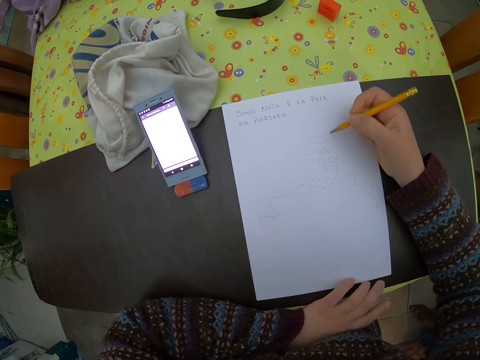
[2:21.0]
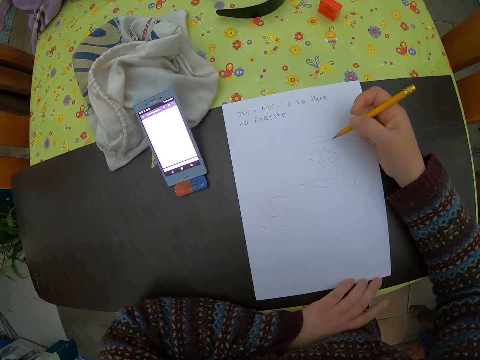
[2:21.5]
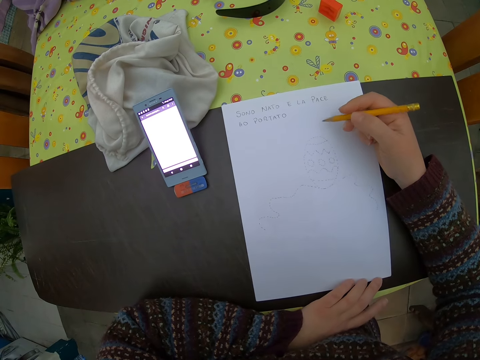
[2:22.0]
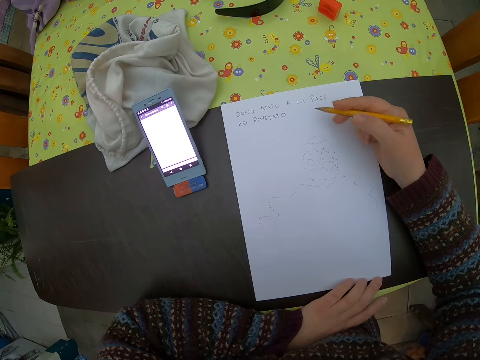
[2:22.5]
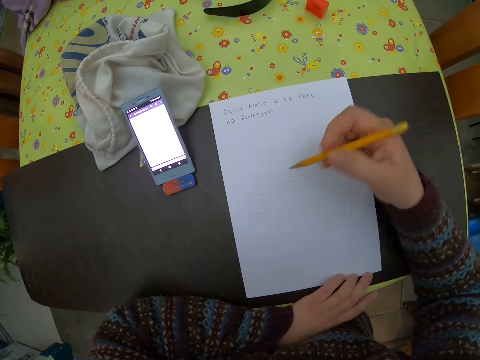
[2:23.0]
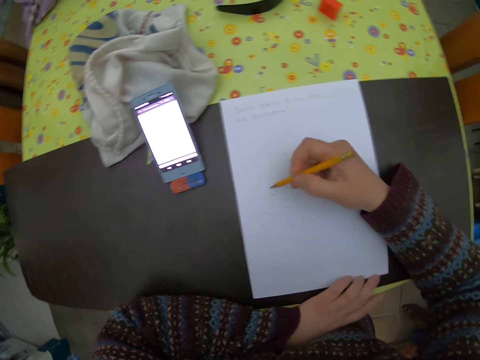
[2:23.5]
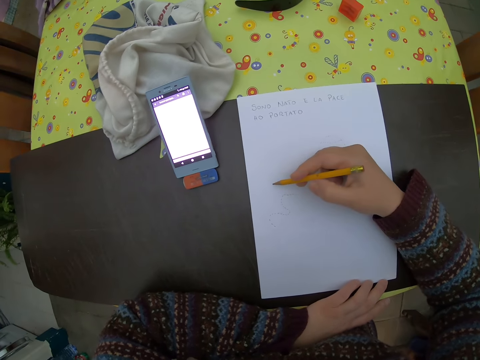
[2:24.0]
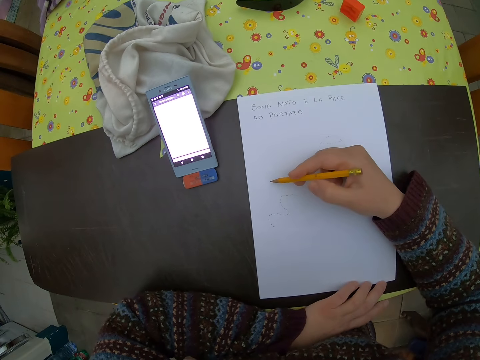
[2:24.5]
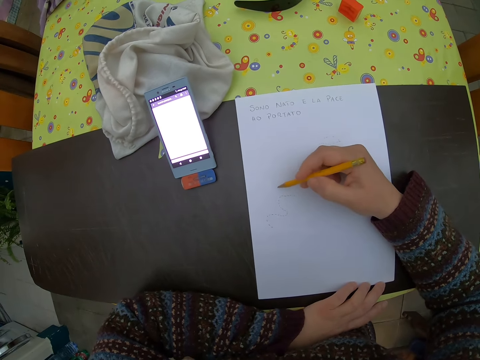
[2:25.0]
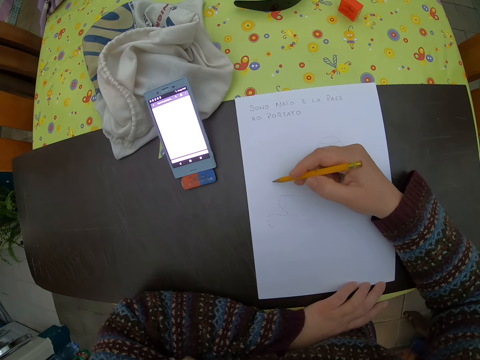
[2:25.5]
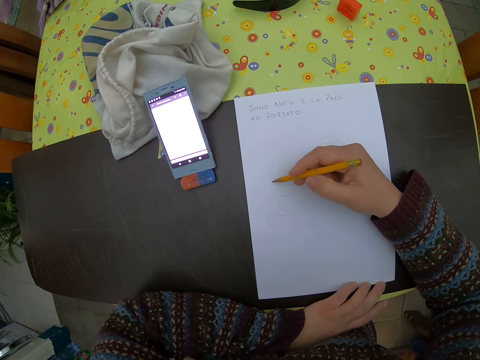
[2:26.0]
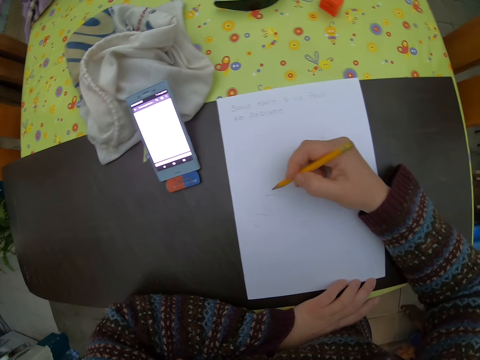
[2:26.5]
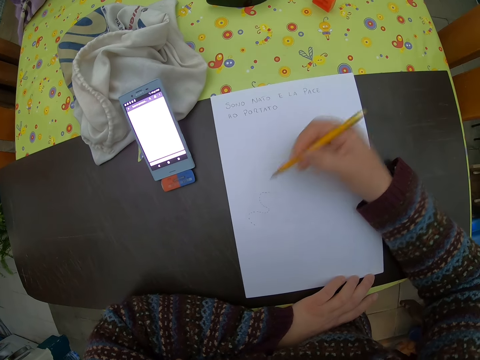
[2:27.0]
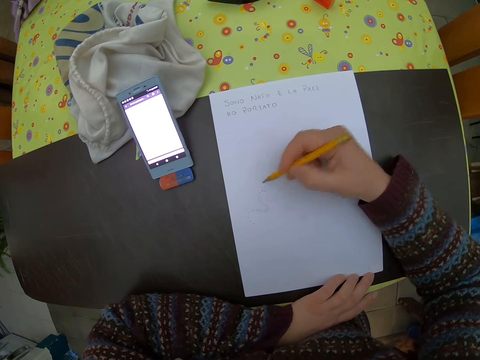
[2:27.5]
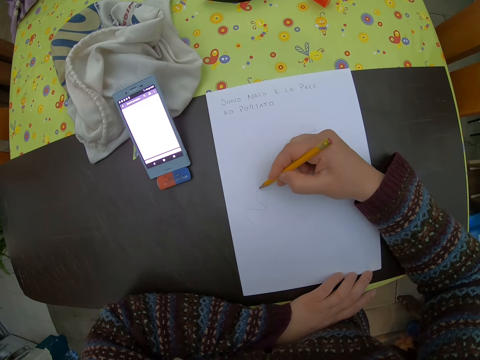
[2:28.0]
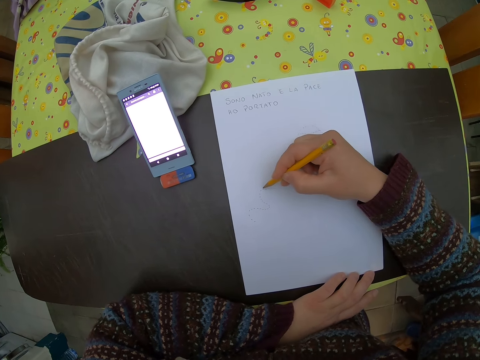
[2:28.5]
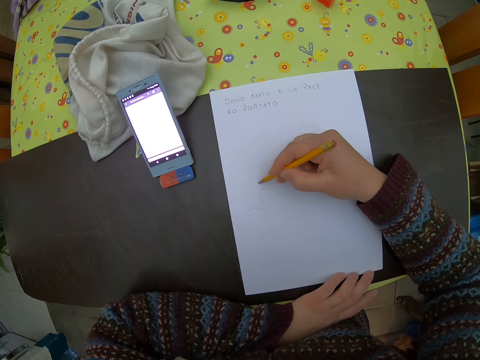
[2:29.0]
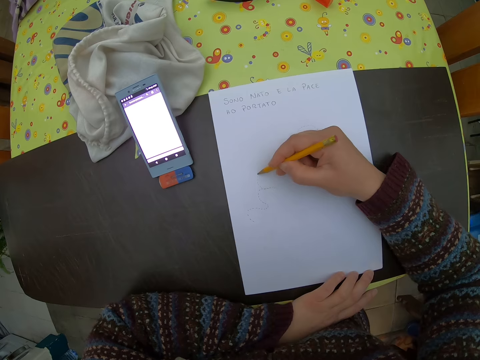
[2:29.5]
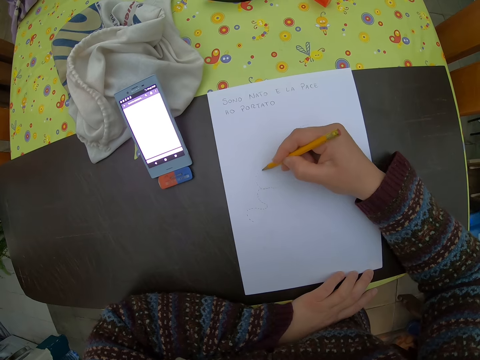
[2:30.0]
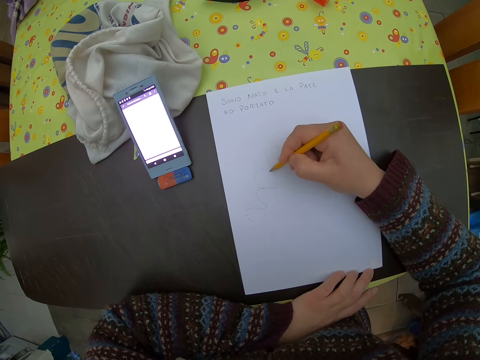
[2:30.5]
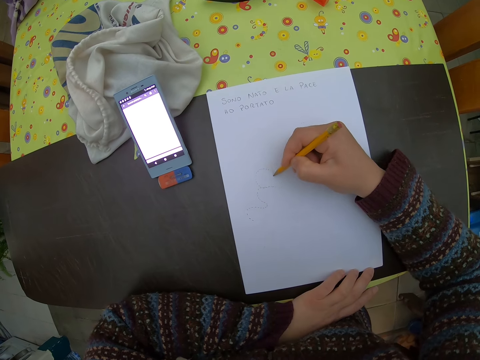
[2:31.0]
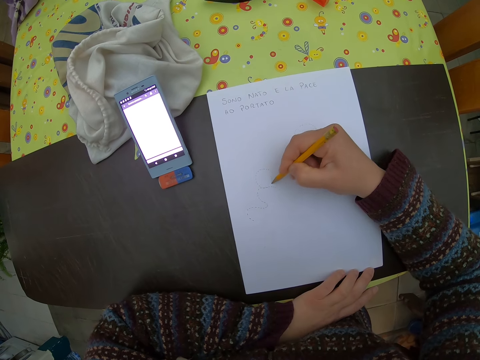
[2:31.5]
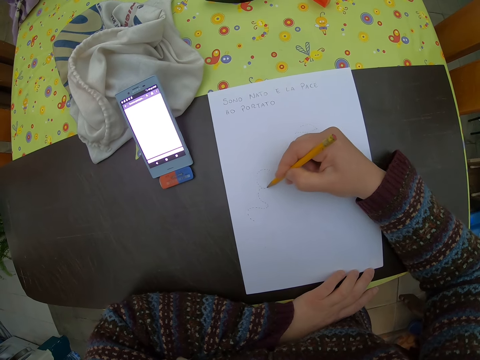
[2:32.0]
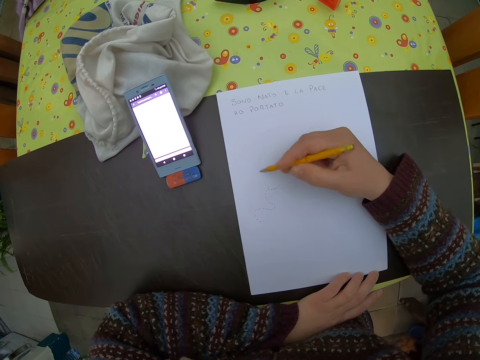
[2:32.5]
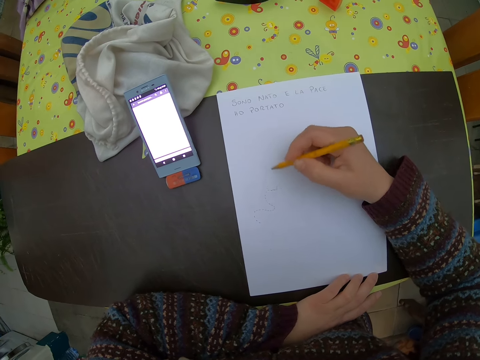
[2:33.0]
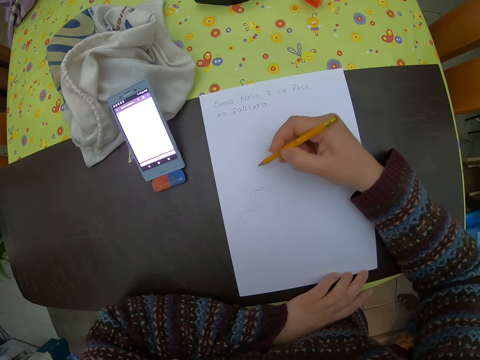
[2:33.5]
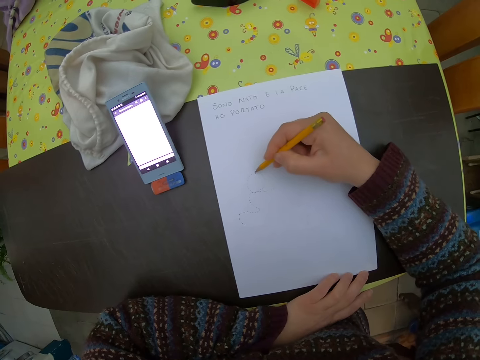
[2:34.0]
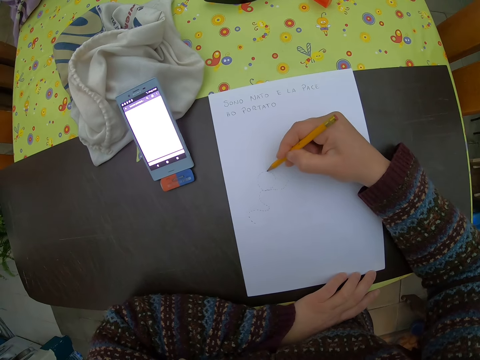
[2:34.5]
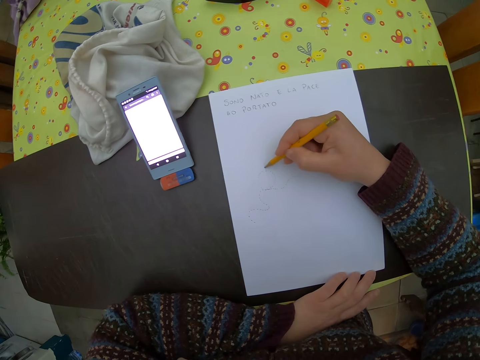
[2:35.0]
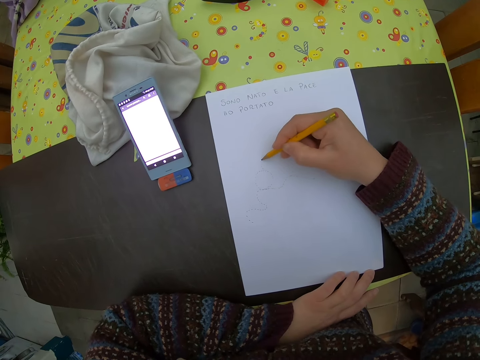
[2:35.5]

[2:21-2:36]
The camera wearer moves the hand. They draw on the drawing paper.

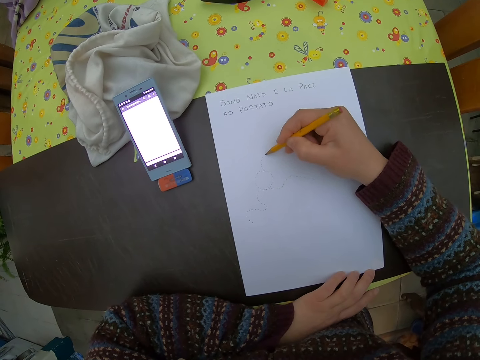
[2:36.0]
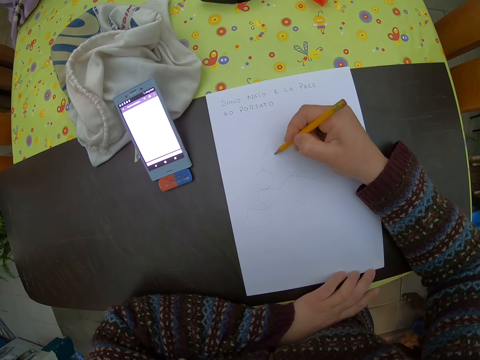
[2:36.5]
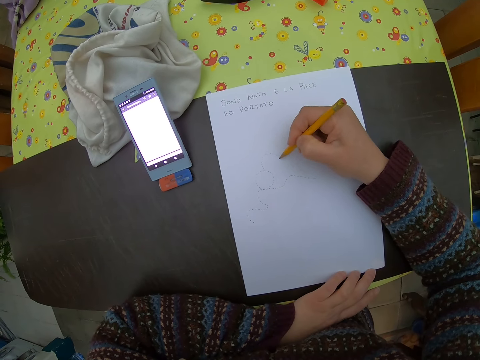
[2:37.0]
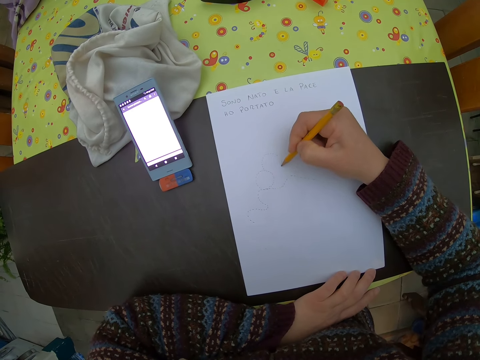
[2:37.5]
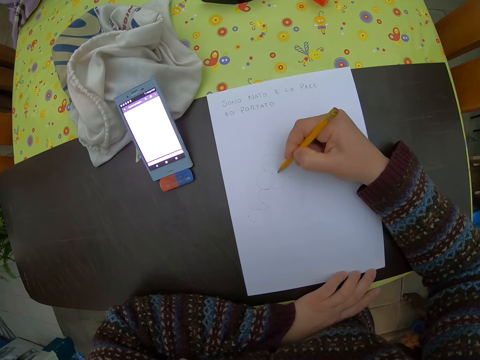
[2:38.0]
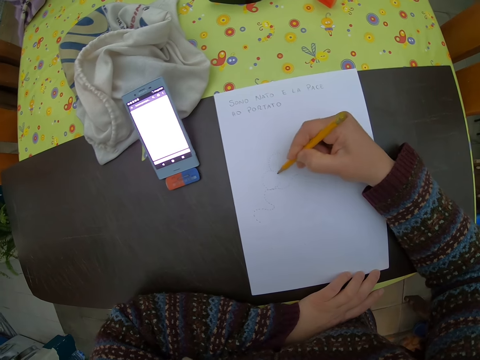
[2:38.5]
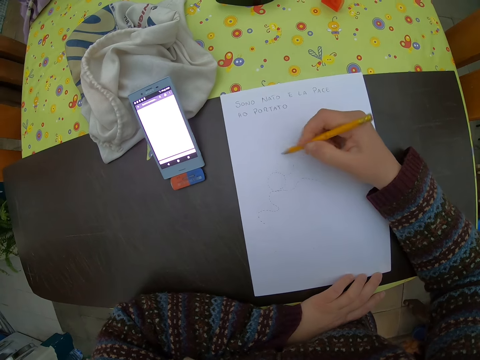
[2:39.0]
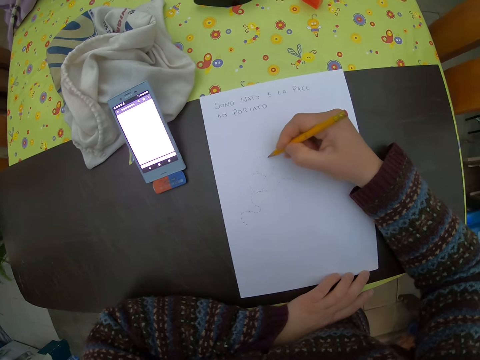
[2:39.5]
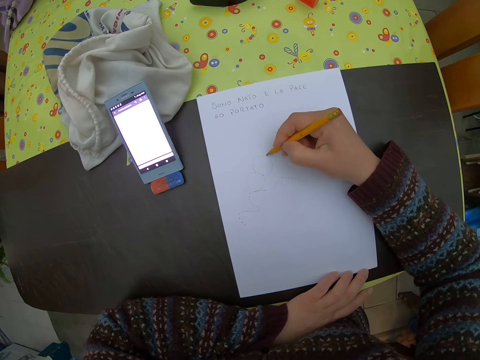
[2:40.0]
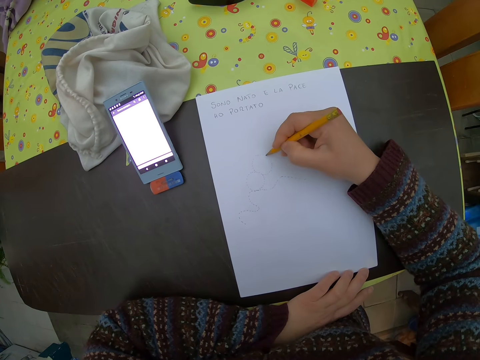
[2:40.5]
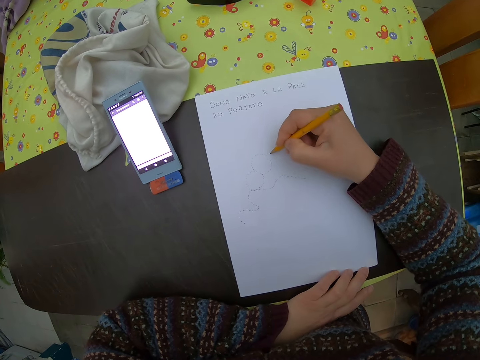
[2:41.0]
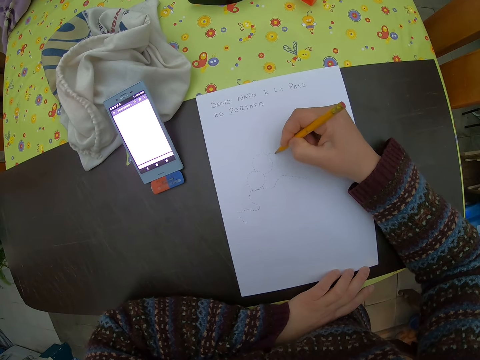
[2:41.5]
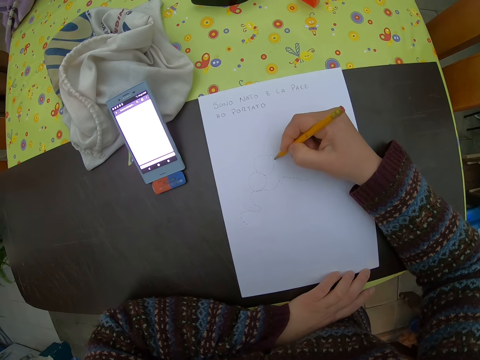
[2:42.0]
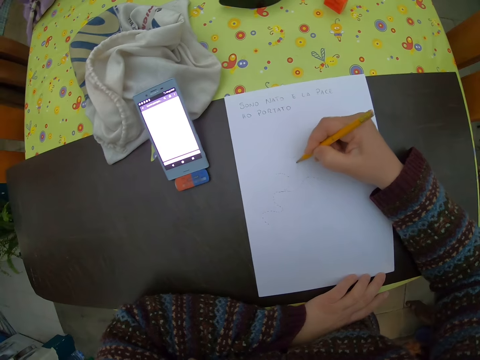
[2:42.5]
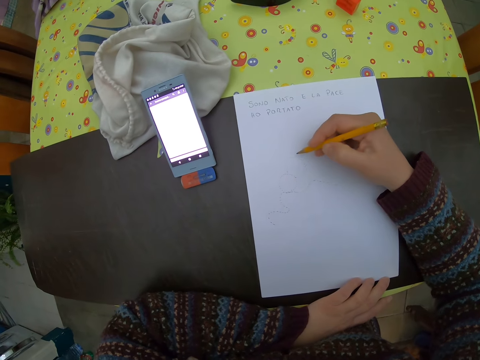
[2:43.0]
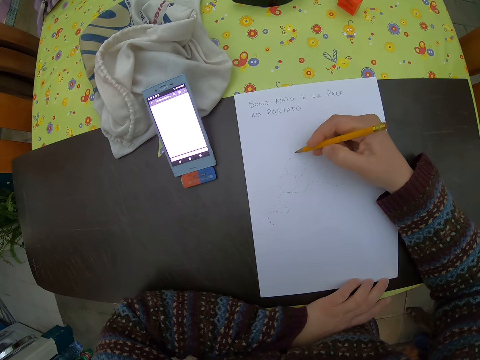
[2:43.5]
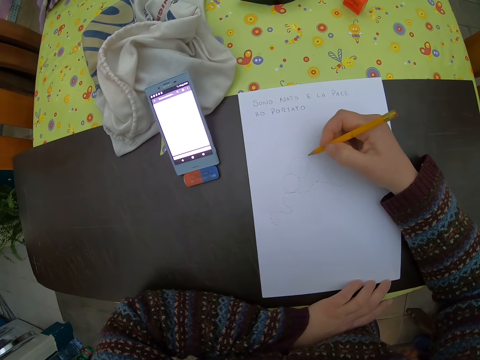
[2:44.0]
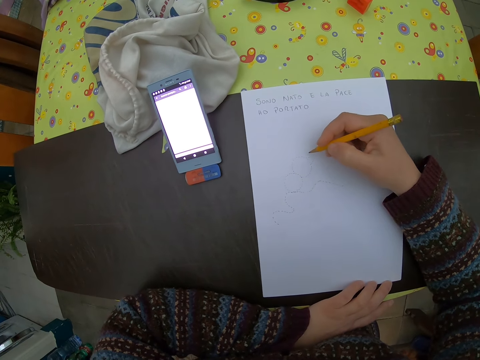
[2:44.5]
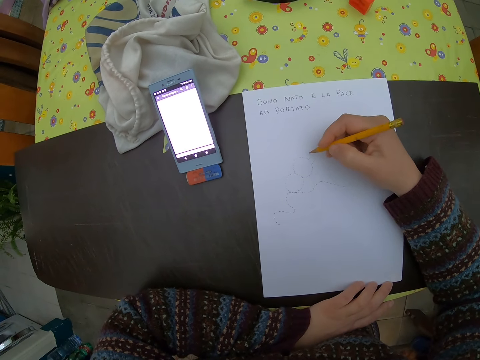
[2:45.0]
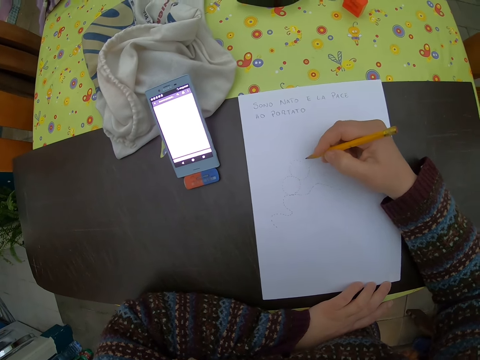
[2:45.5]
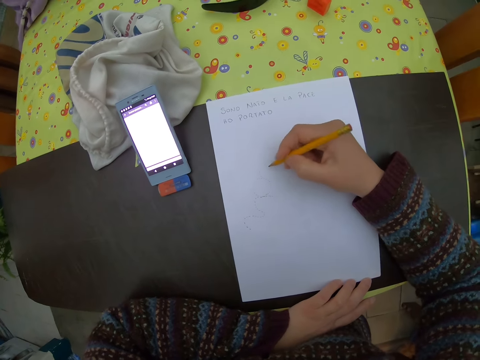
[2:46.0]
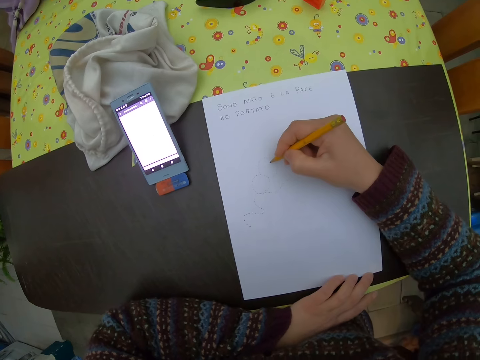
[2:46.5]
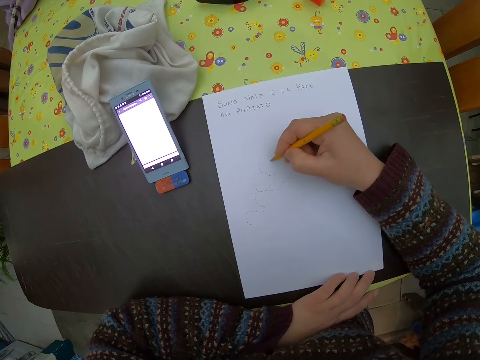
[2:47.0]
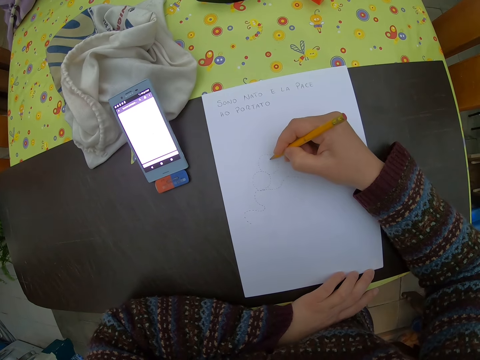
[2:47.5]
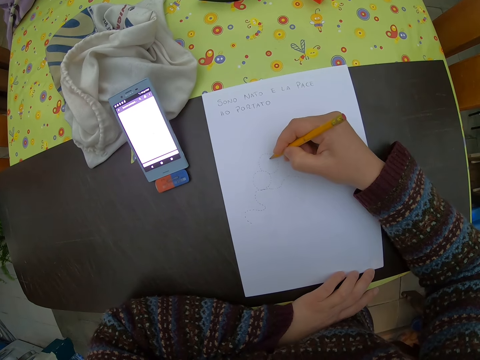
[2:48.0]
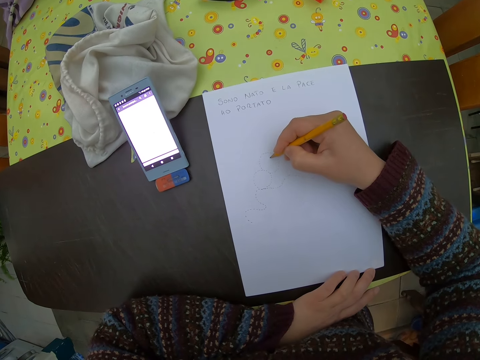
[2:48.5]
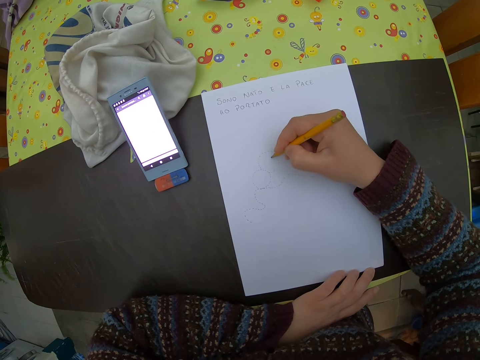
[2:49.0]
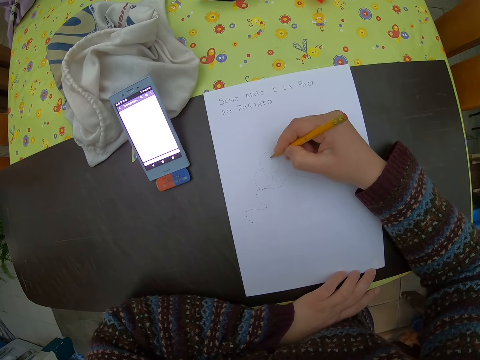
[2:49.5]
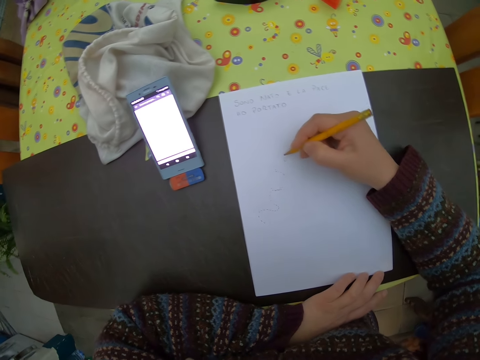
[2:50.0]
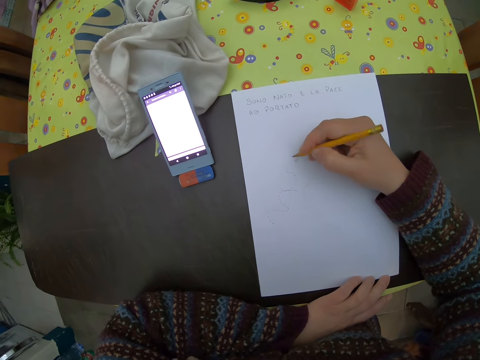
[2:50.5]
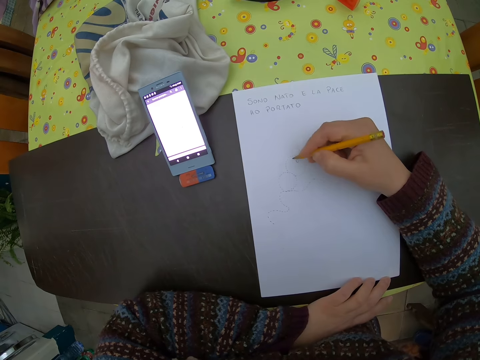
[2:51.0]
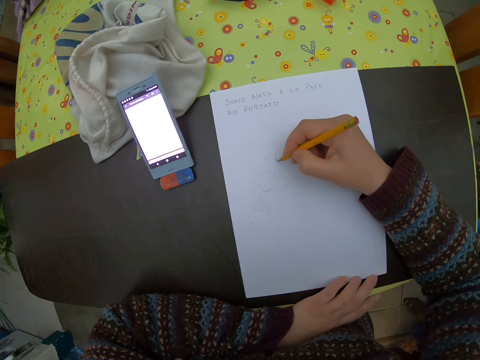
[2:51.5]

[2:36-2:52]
The camera wearer moves the hand. They draw on the drawing paper. They move the hand. They draw on the drawing paper.
